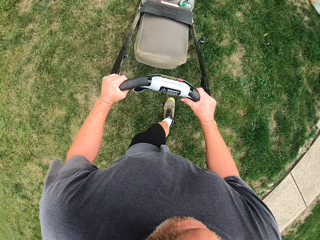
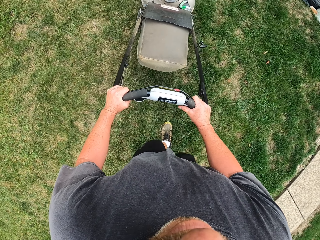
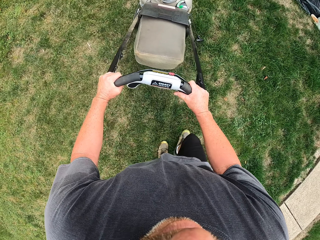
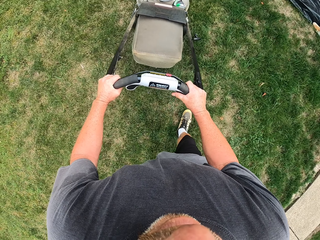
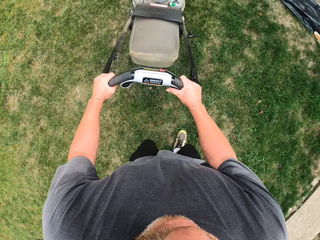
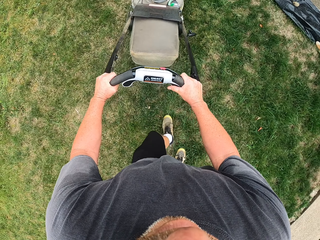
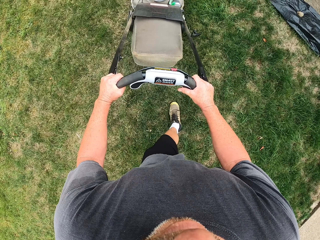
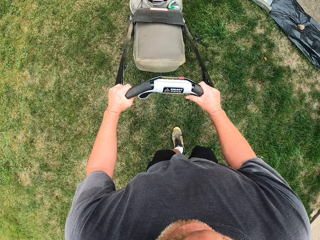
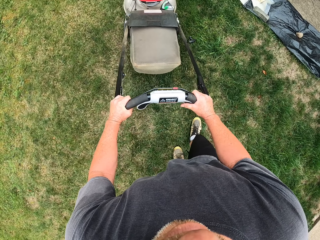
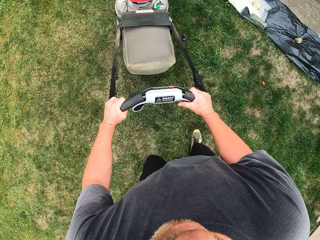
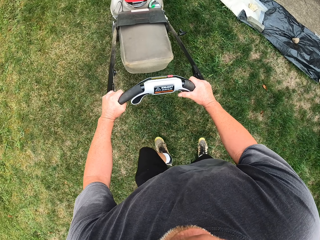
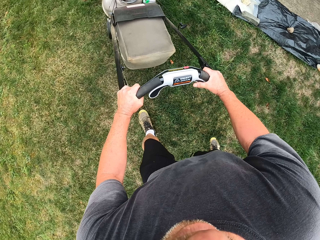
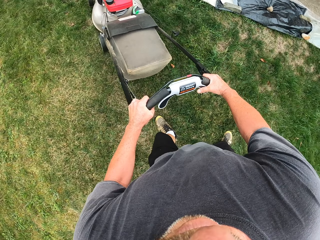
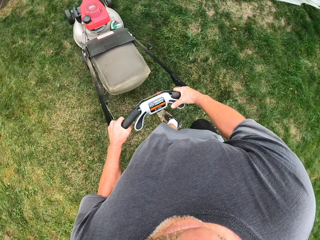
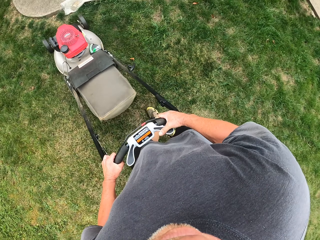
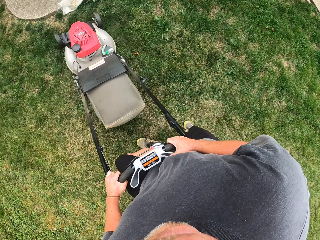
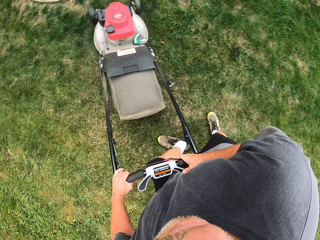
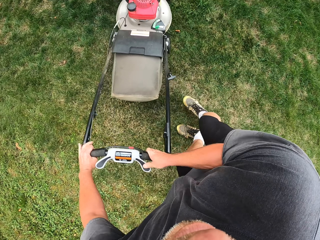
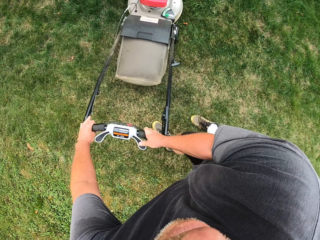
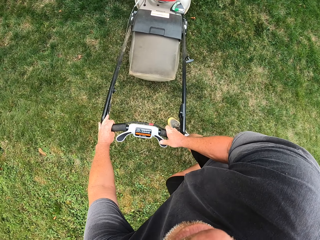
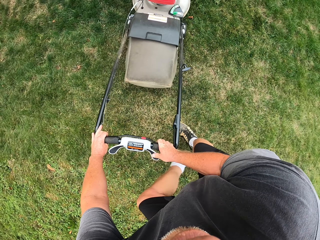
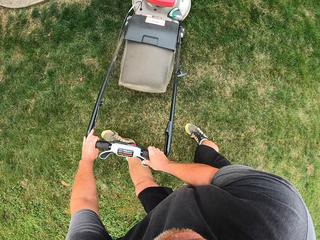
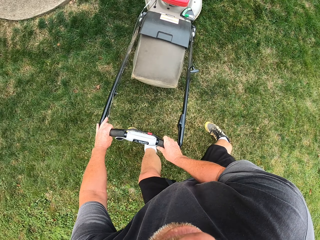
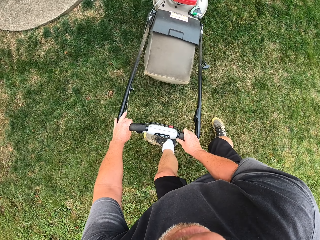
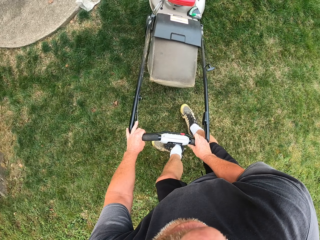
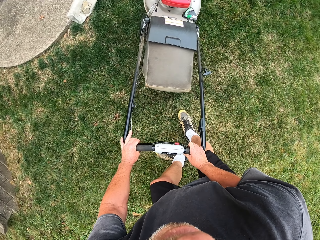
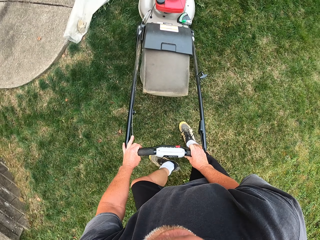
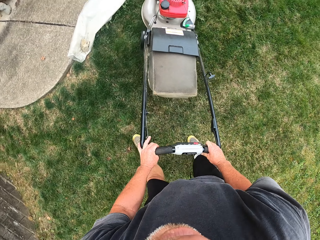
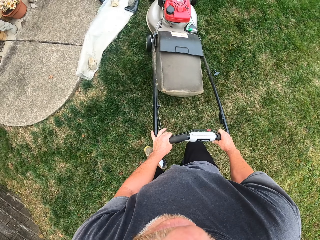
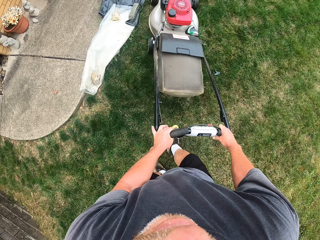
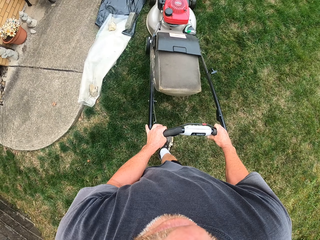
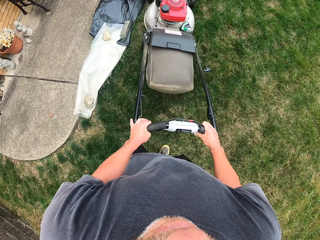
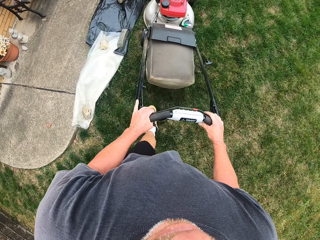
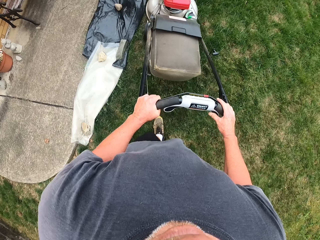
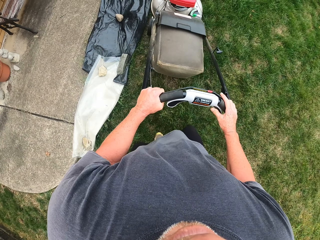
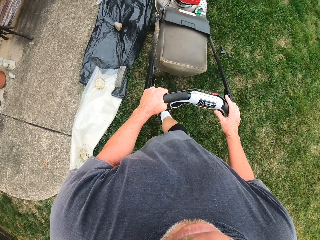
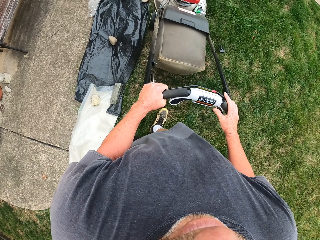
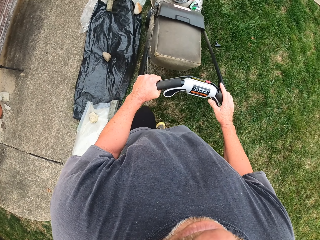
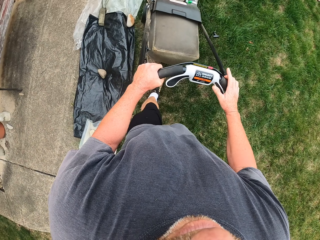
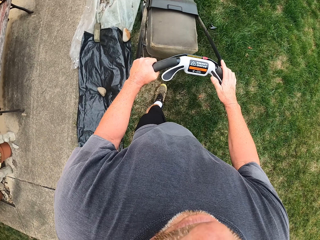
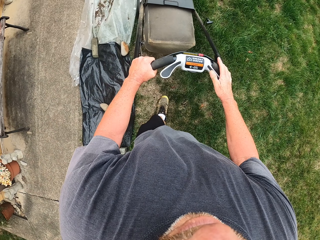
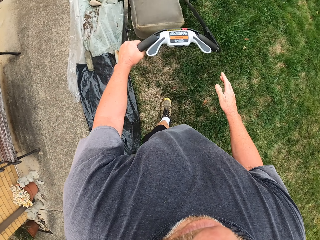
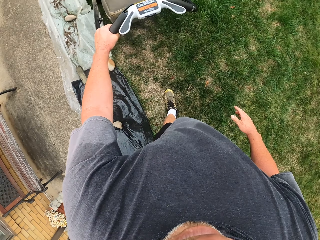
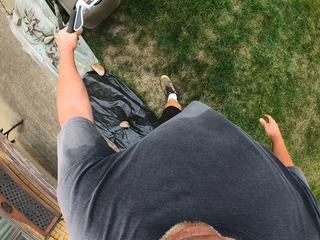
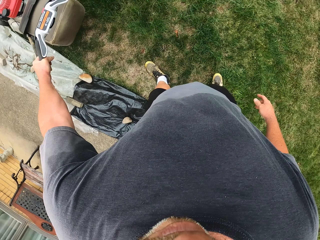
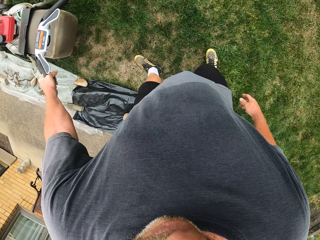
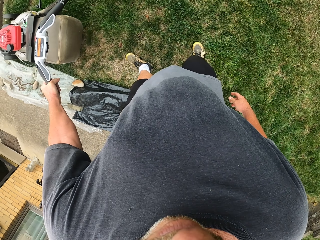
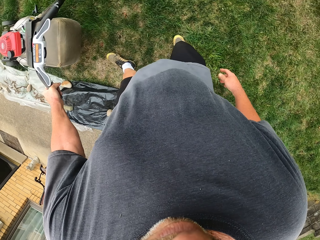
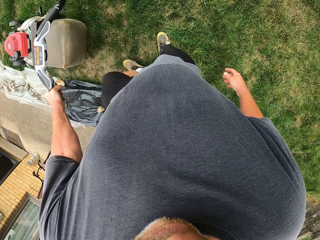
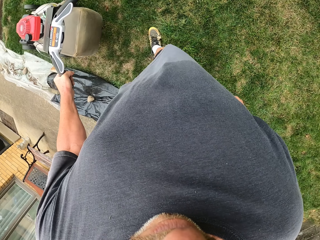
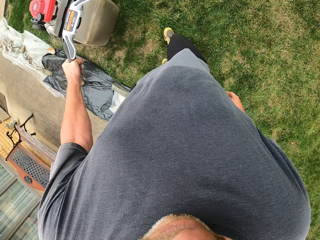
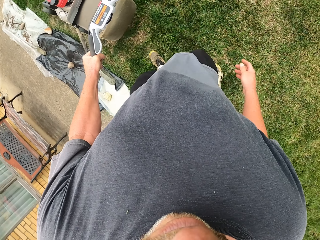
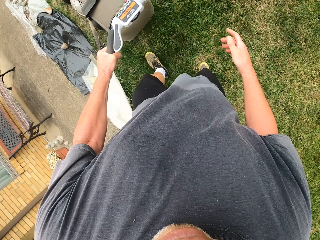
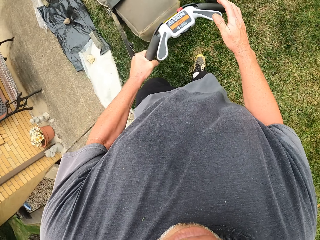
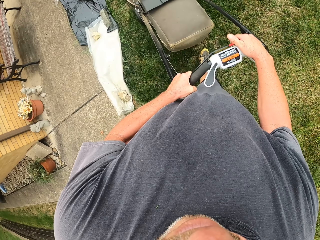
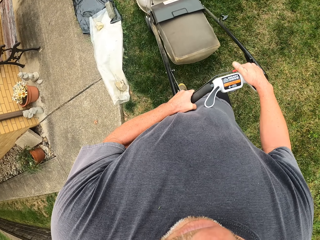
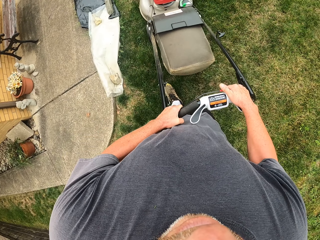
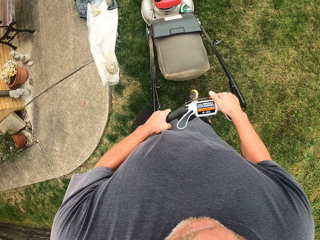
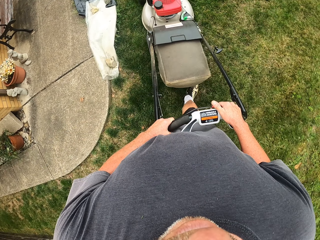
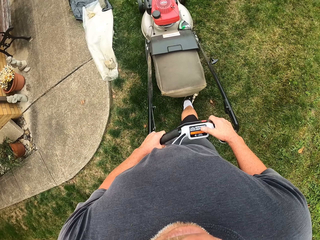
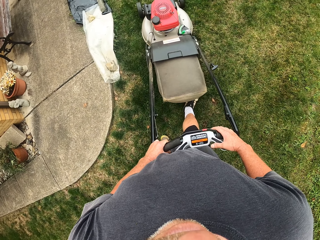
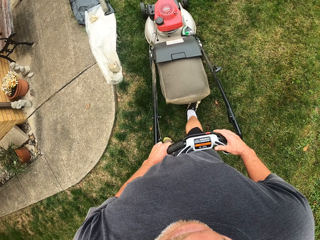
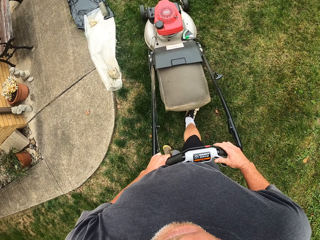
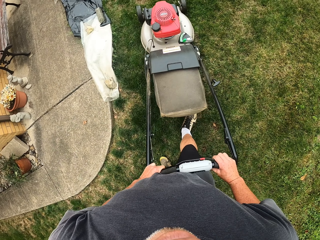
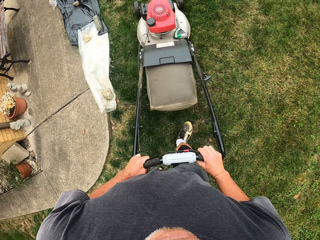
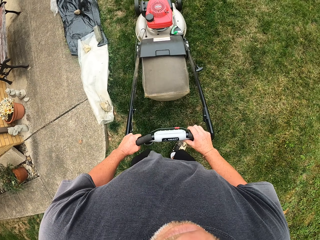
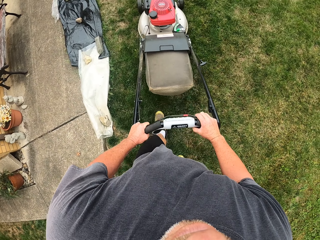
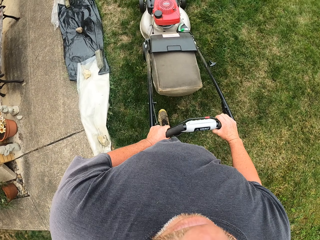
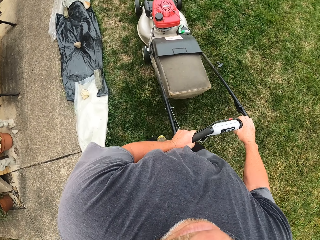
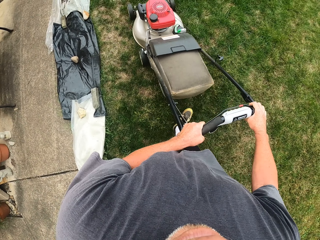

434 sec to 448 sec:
The camera wearer removes a hand from the lawn mower. They cut grass with the lawn mower. They put a hand on the lawn mower. They cut grass with the lawn mower.

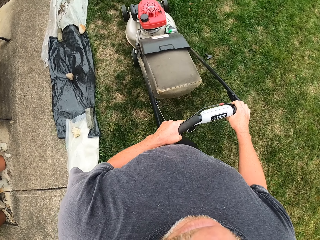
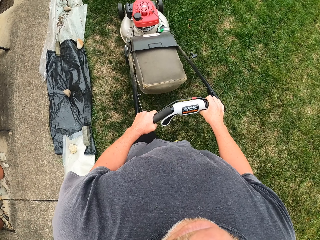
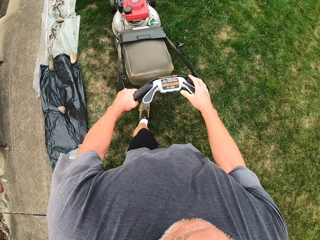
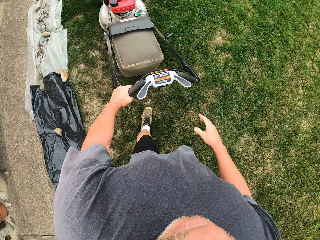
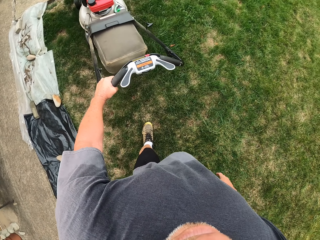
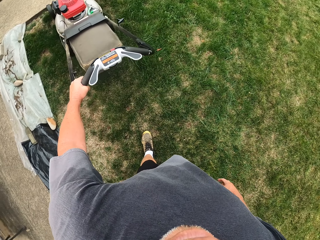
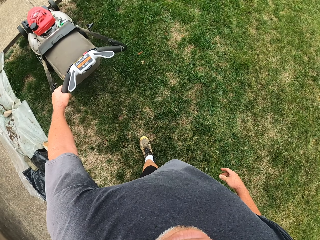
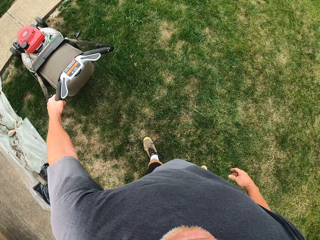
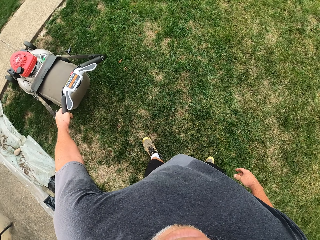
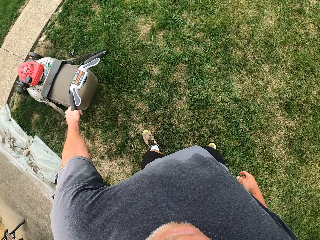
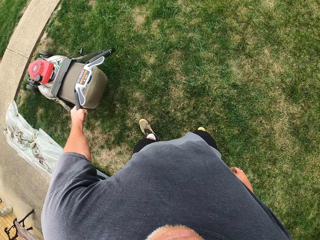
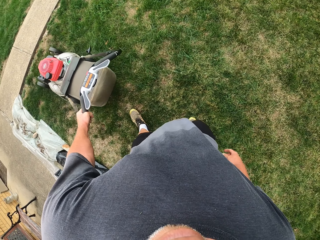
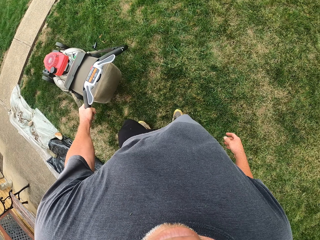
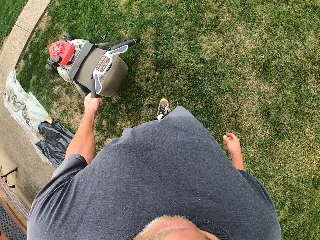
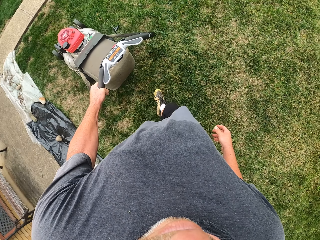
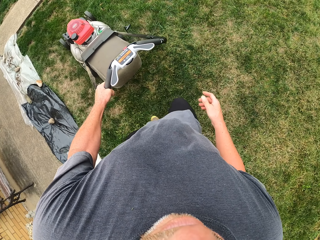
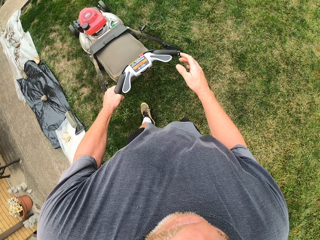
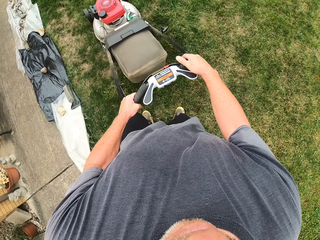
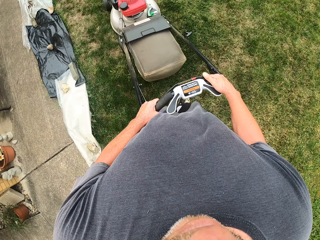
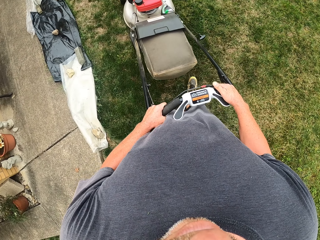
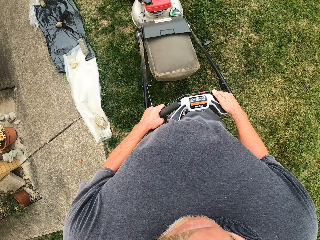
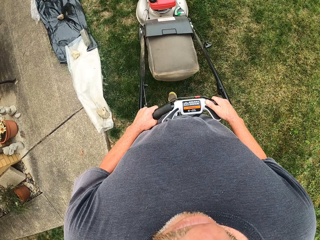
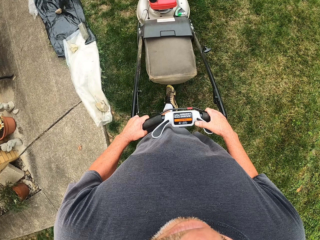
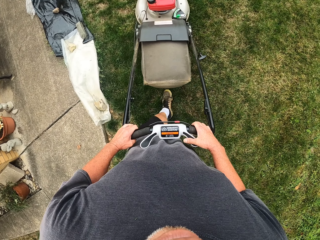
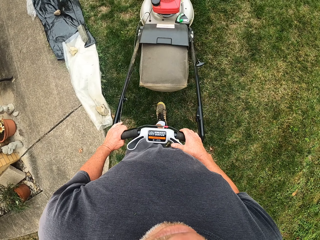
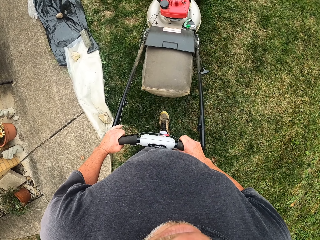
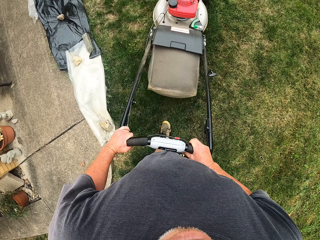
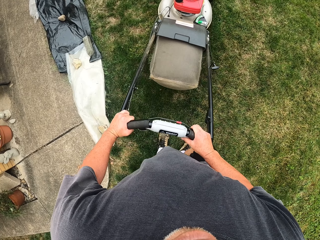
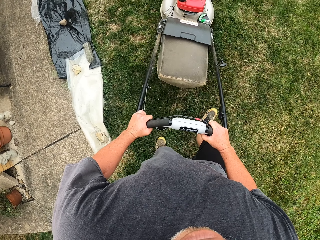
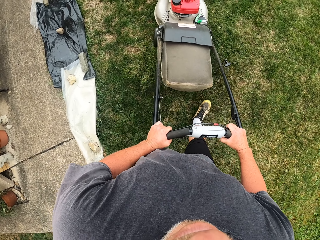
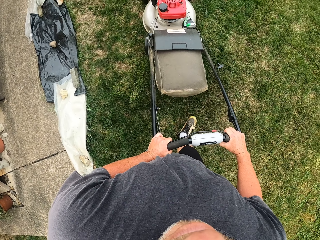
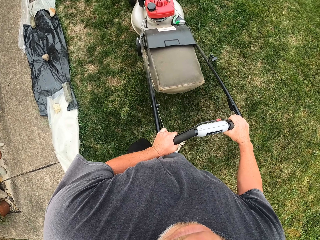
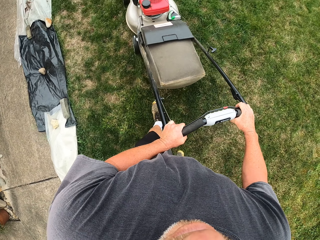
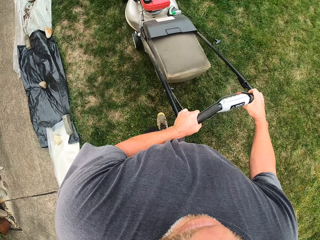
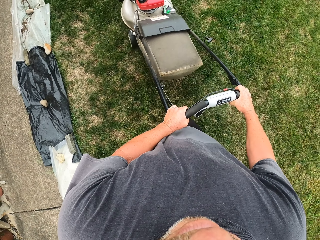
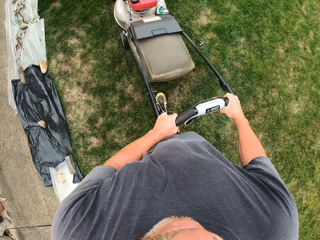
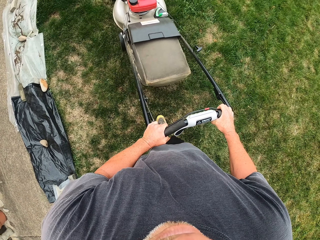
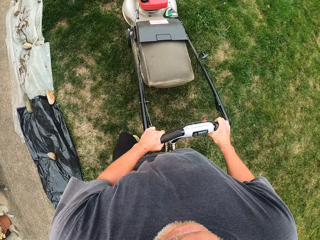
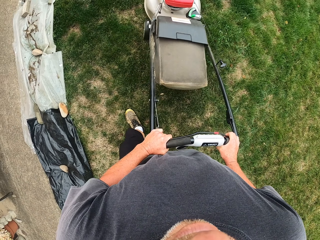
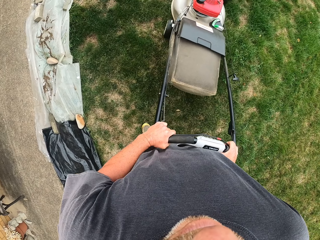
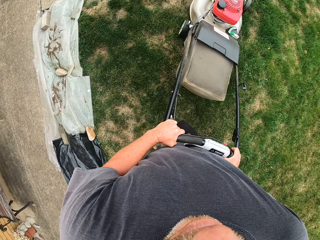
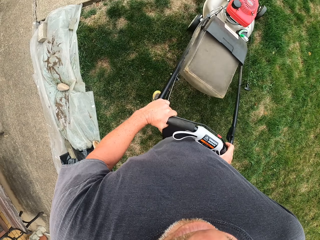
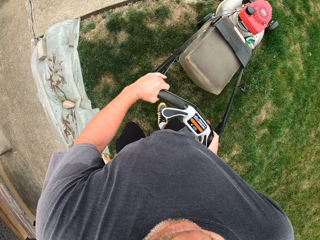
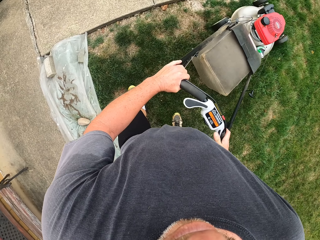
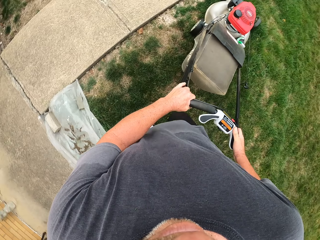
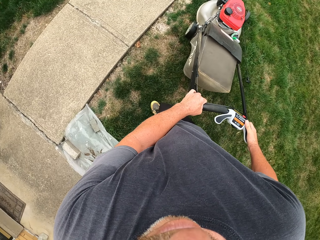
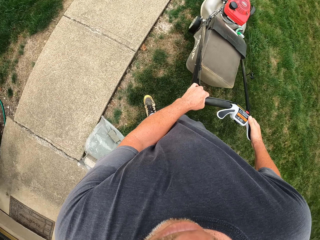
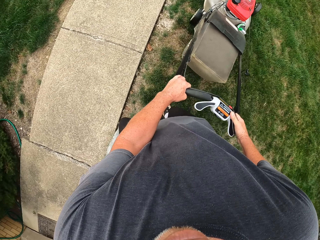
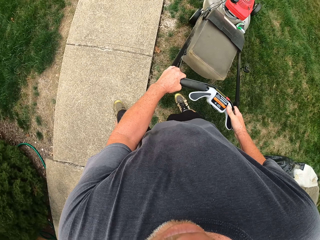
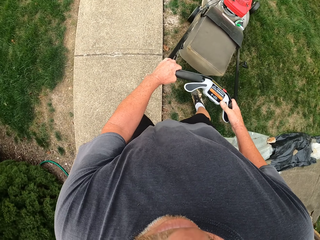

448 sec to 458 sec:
The camera wearer removes a hand from the lawn mower. They cut grass with the lawn mower. They put a hand on the lawn mower. They cut grass with the lawn mower.
